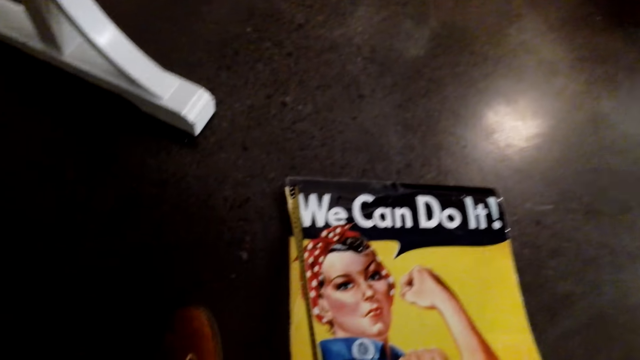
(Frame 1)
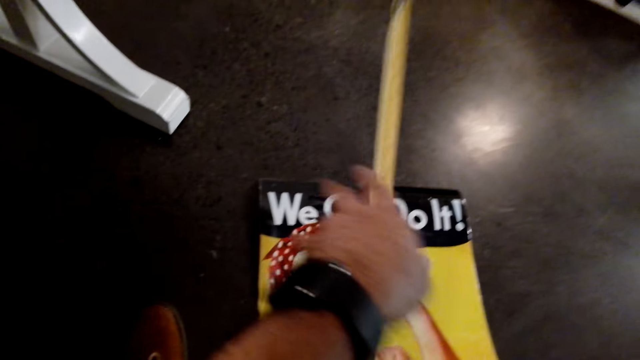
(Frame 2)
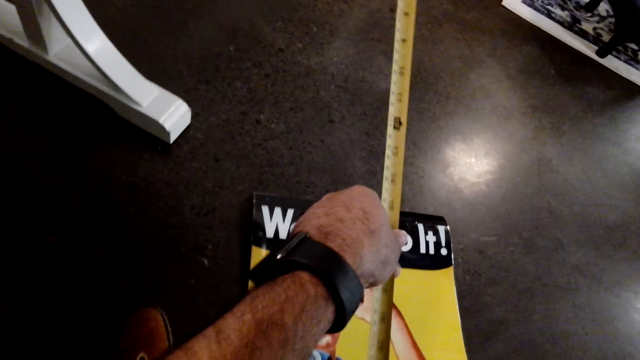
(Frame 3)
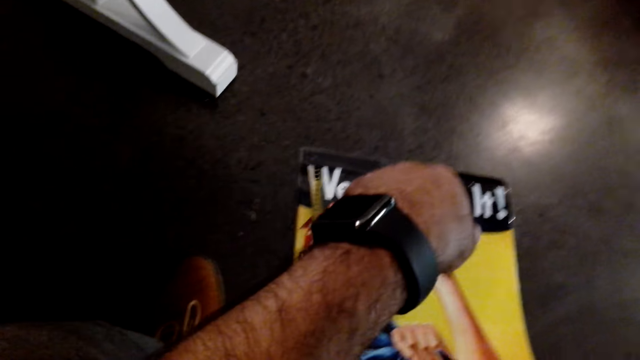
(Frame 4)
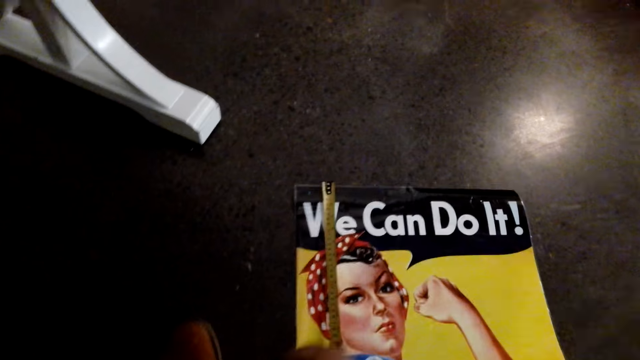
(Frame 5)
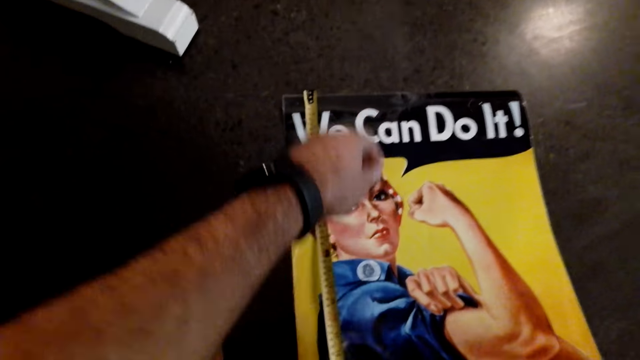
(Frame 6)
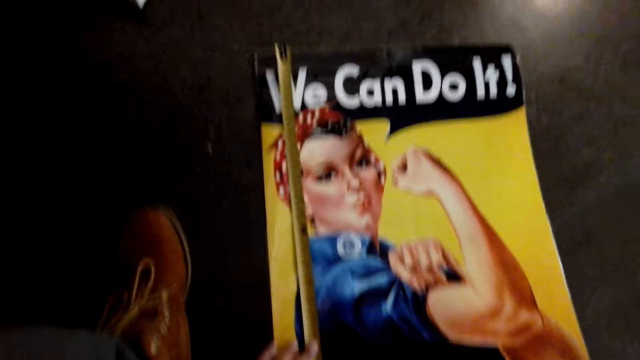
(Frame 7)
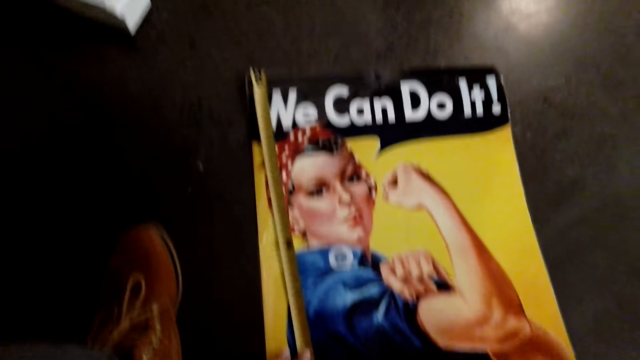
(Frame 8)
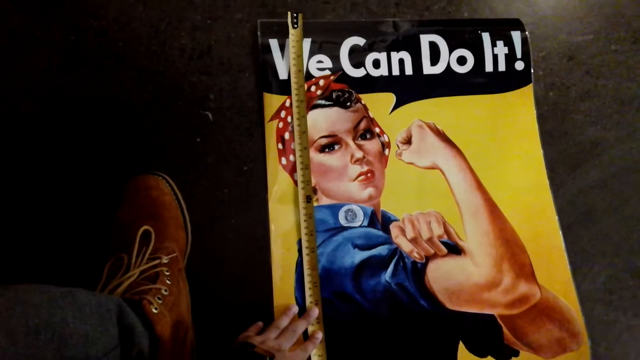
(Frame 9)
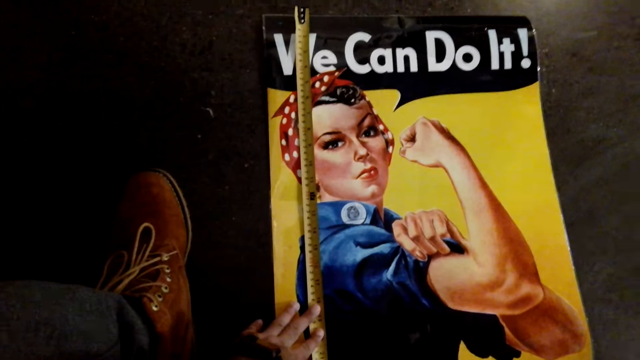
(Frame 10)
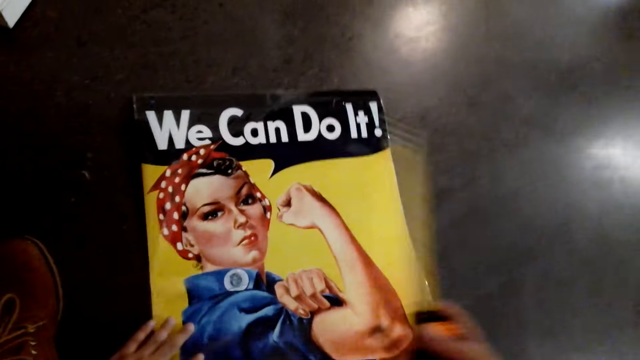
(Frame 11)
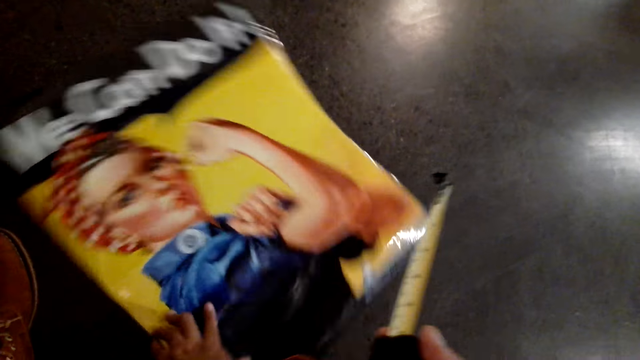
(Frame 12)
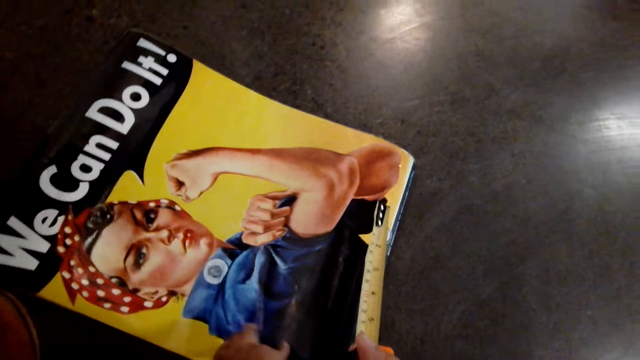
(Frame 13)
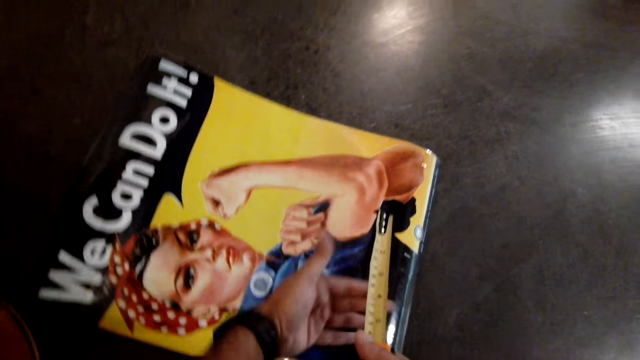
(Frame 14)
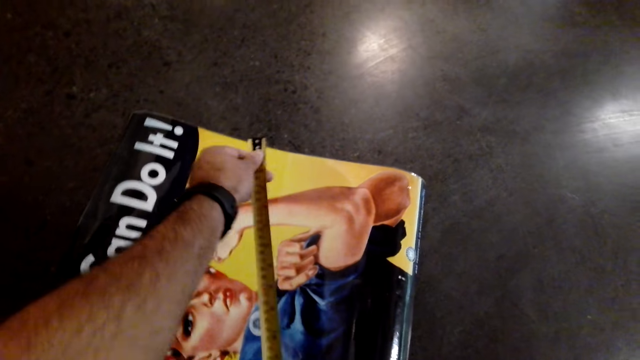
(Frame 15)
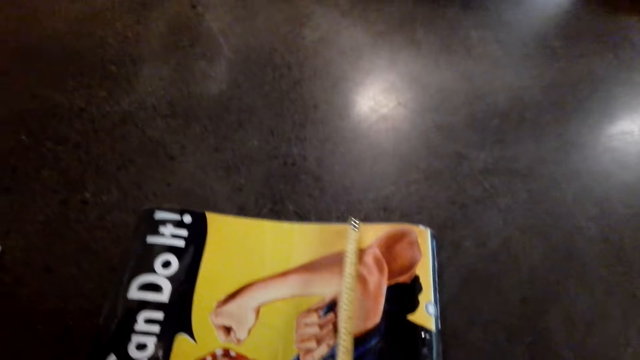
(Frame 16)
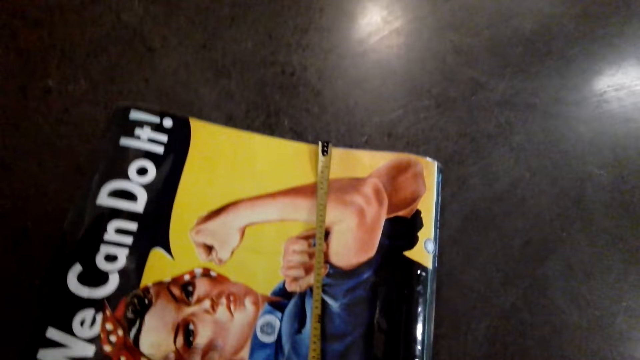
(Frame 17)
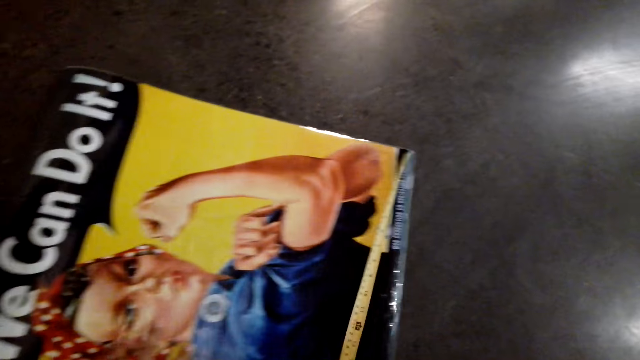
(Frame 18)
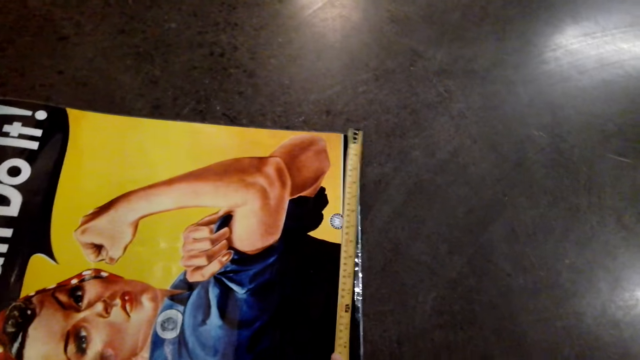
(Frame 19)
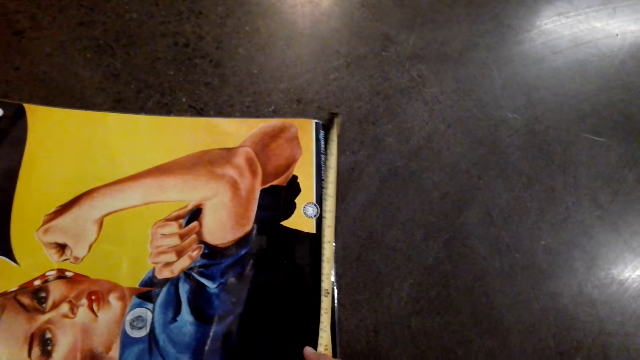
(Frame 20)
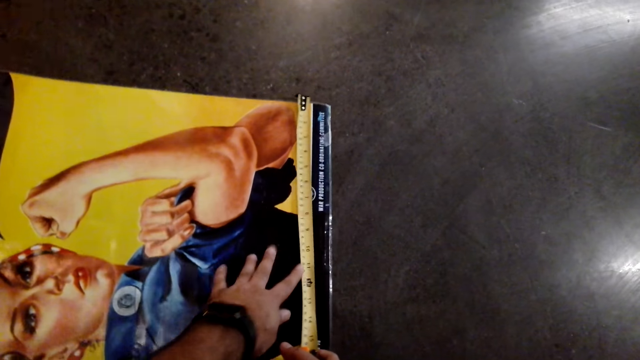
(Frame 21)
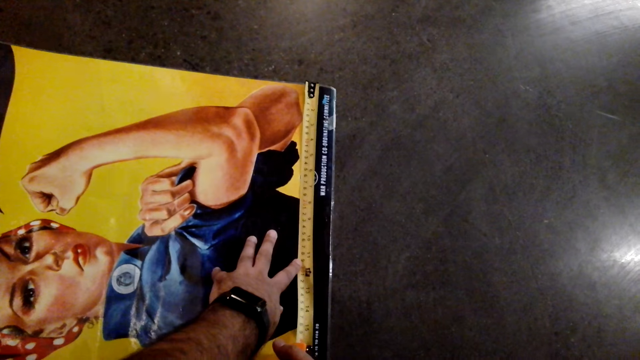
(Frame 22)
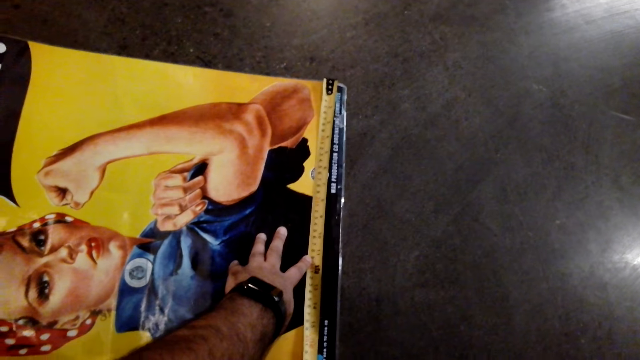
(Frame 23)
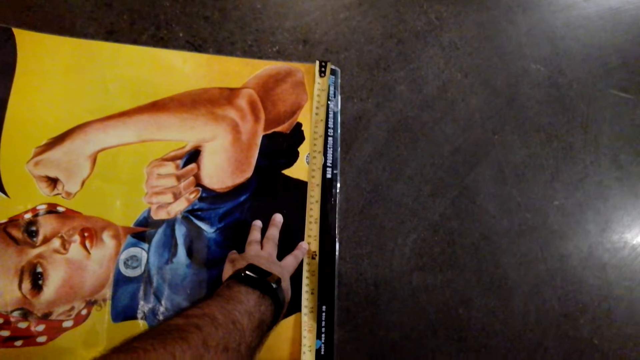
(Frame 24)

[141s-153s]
The camera wearer measures the poster with a tape measure. They move the tape measure. They measure the poster with the tape measure.

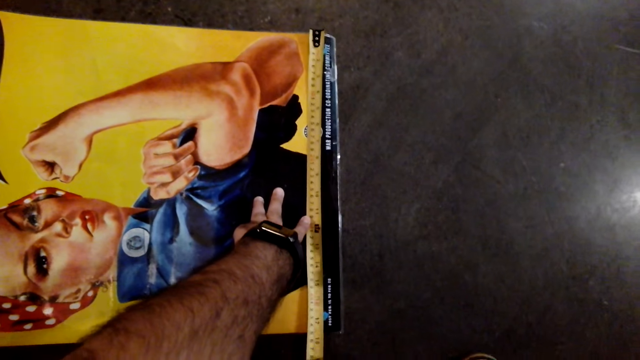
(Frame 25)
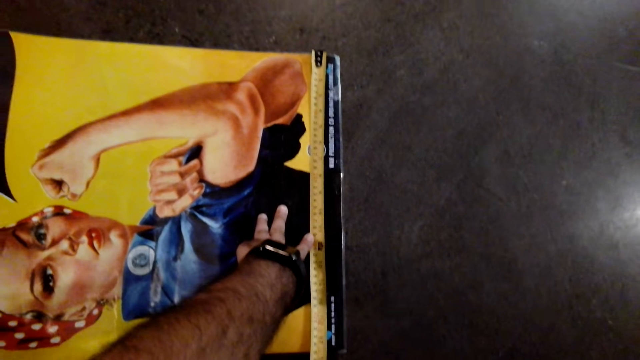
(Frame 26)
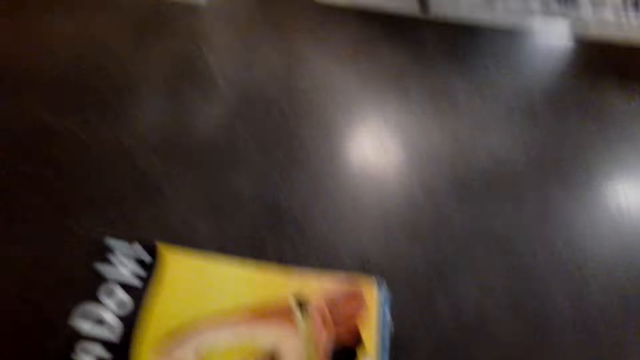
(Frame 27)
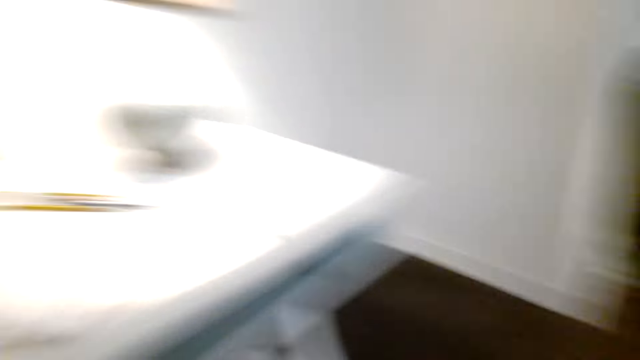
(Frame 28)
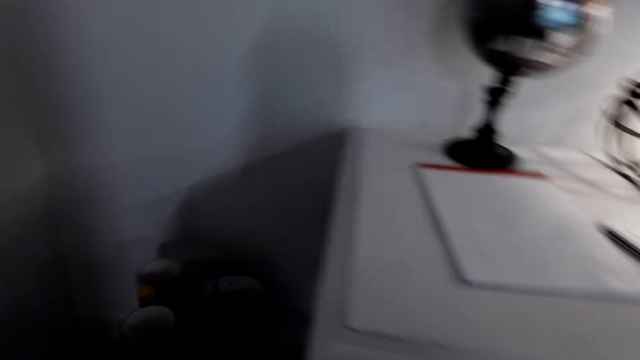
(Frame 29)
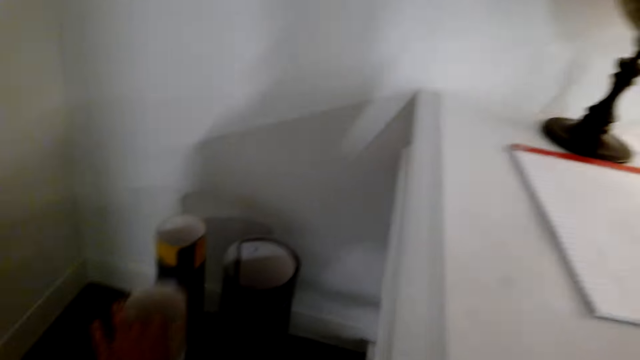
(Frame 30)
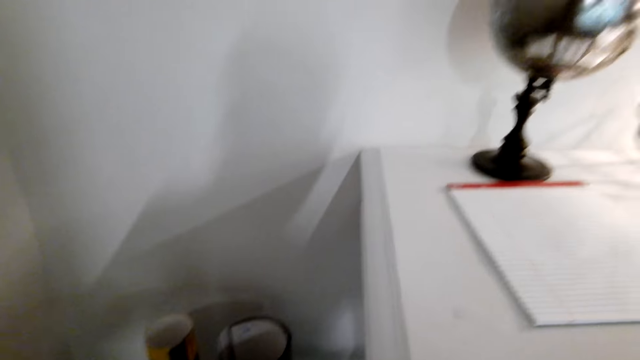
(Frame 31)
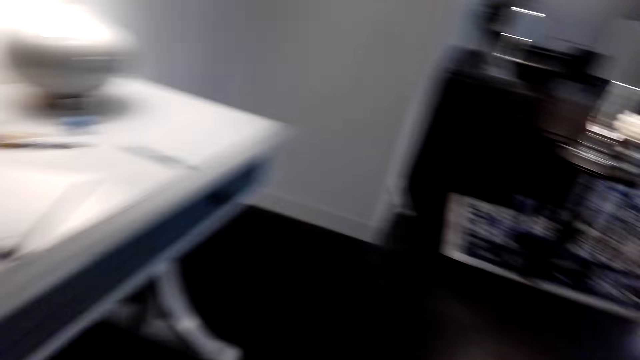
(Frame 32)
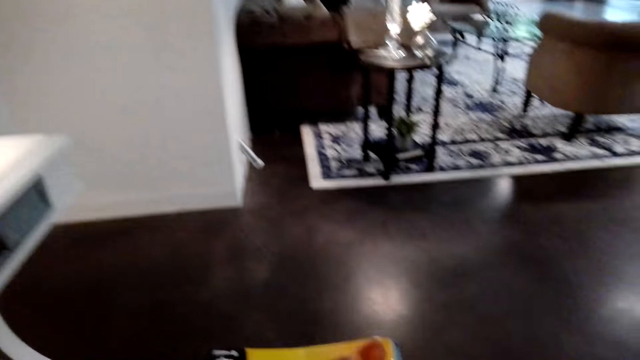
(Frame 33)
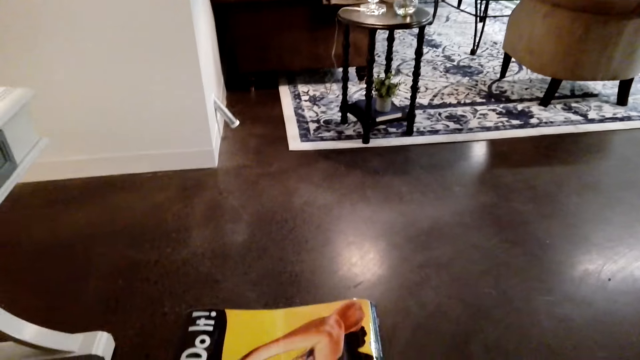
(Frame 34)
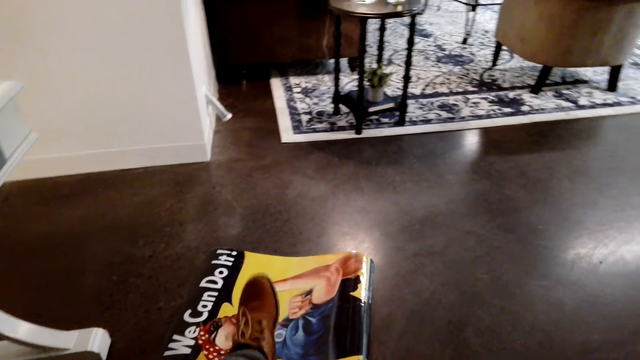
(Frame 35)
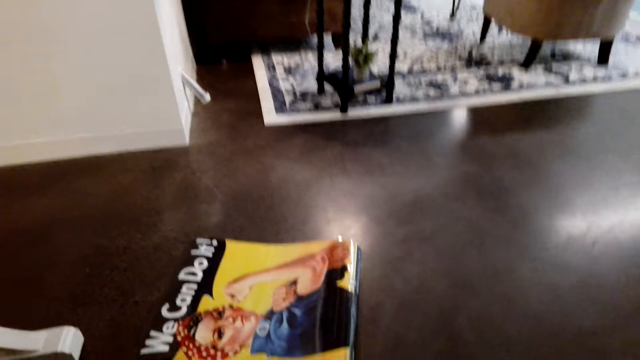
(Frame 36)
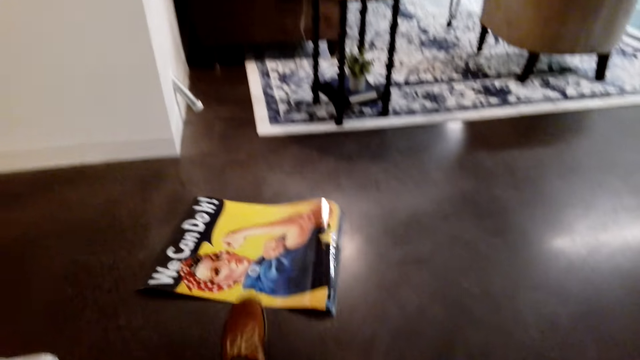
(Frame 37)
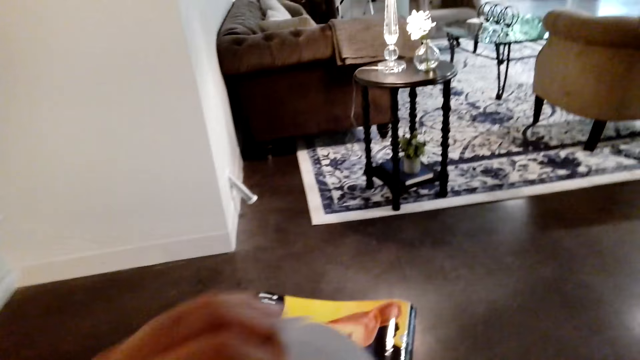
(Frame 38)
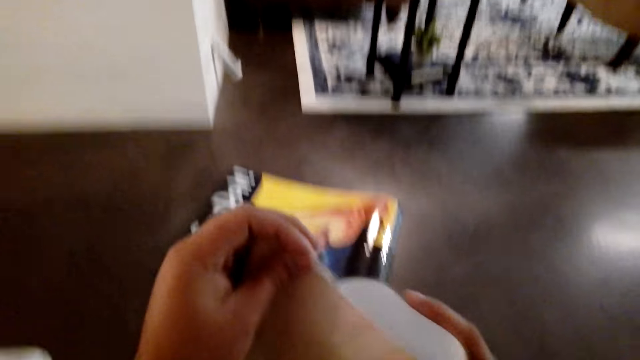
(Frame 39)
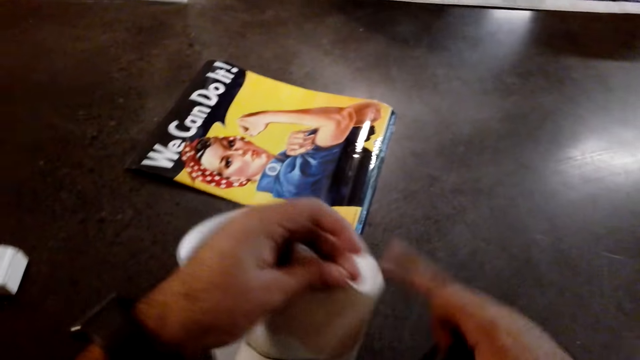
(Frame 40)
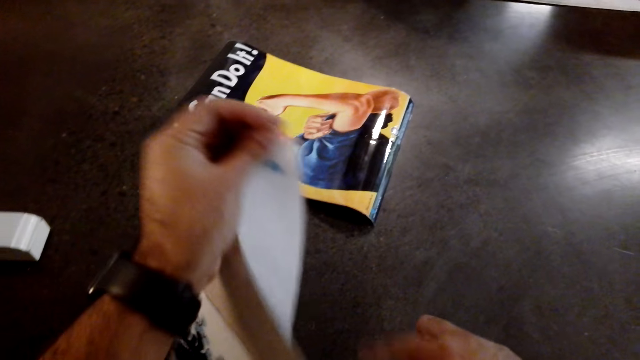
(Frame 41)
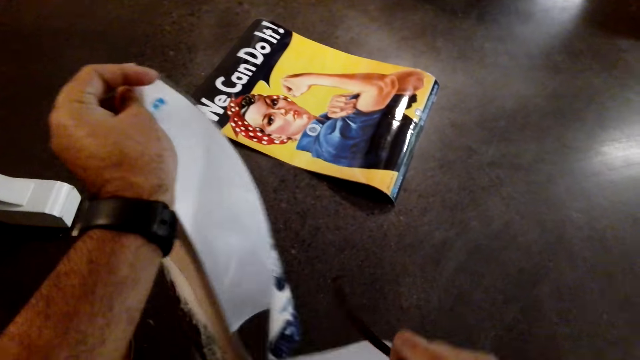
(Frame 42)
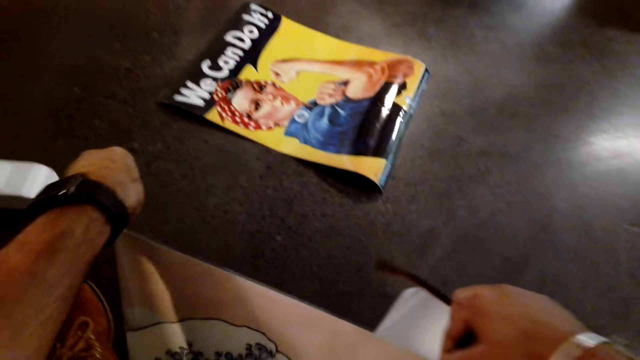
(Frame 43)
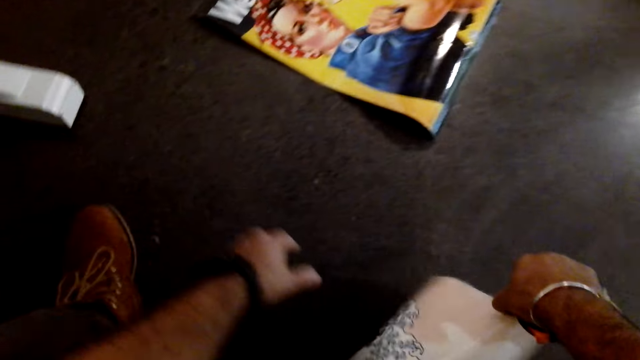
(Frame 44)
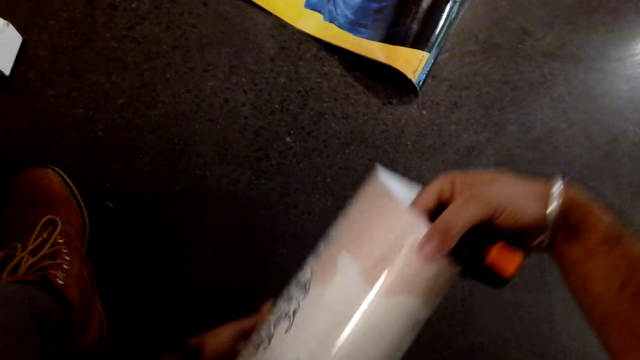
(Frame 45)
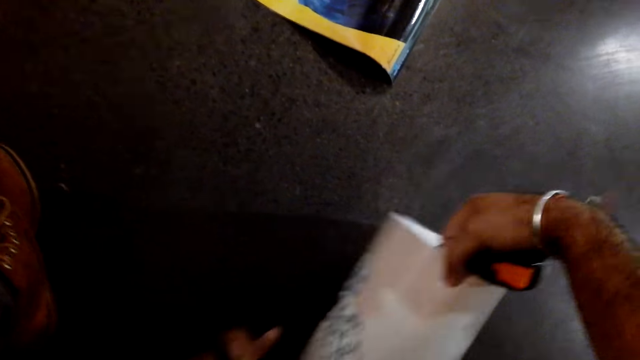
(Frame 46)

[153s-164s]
The camera wearer picks up a wallpaper. They move. They kick the poster. They lay the wallpaper on the floor. They hold another poster.
